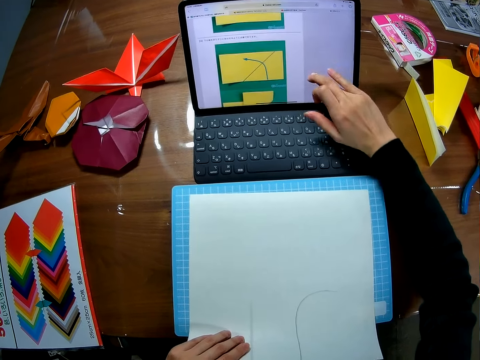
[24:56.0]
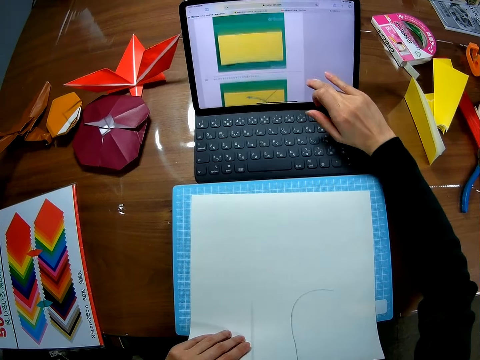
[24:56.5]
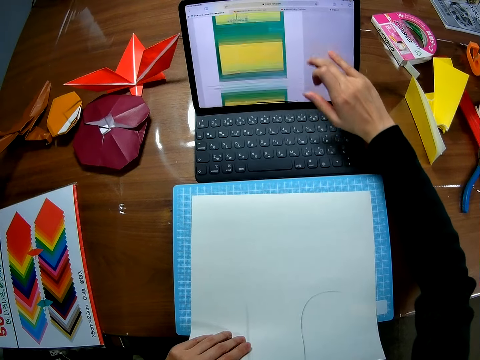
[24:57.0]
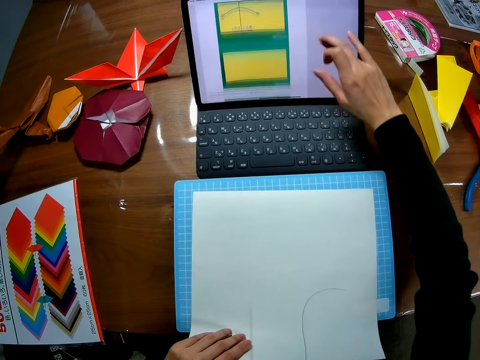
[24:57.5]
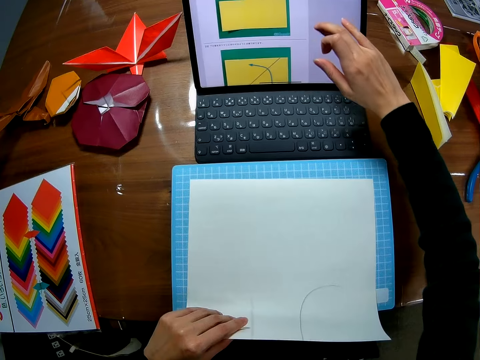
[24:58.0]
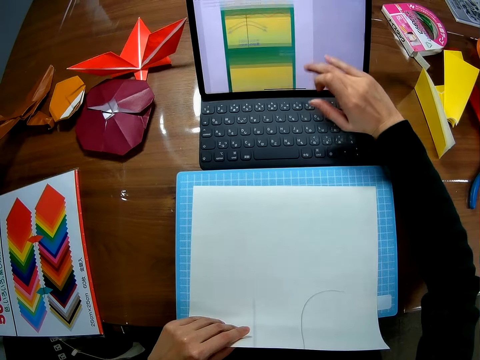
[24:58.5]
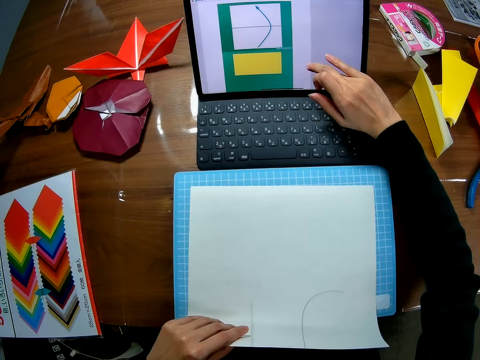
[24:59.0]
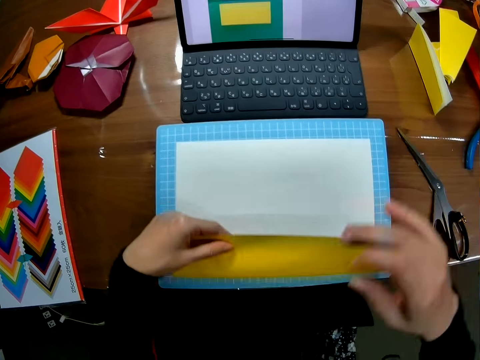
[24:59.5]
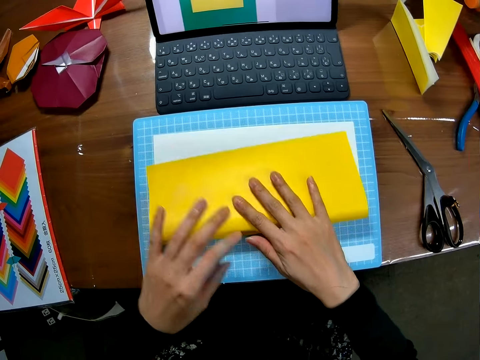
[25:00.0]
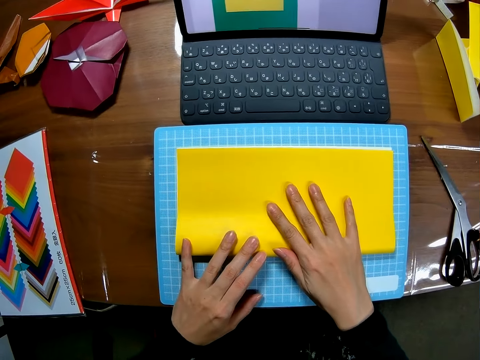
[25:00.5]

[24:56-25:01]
The camera wearer folds the craft sheet into two on a cutting mat.
